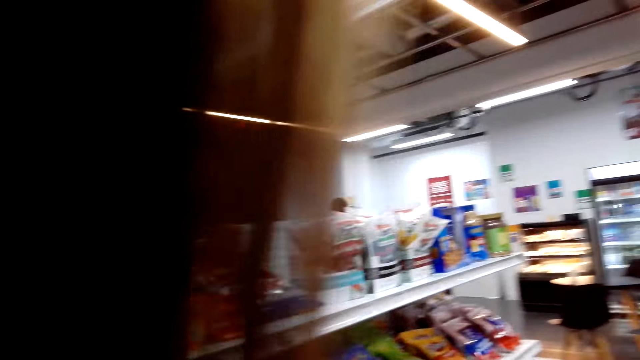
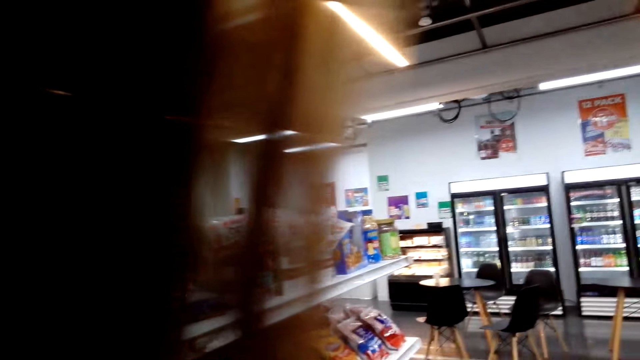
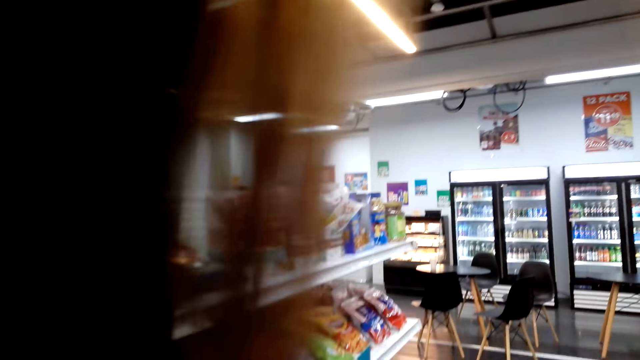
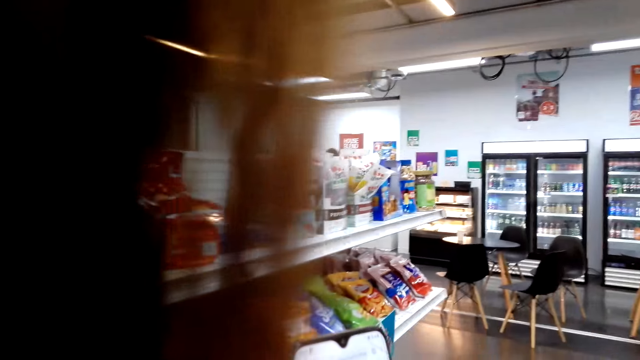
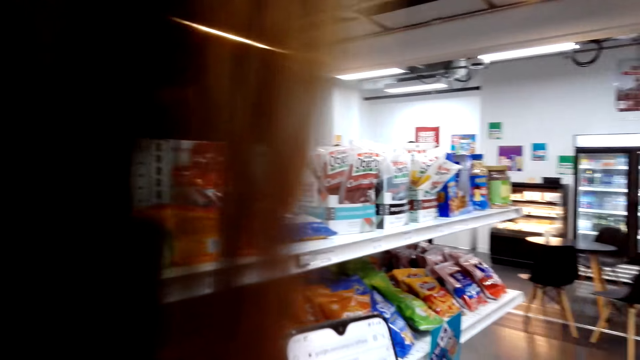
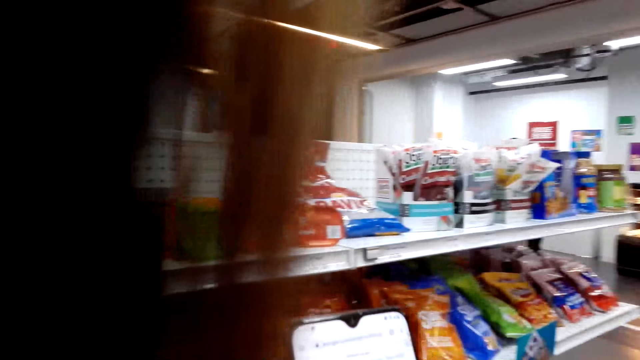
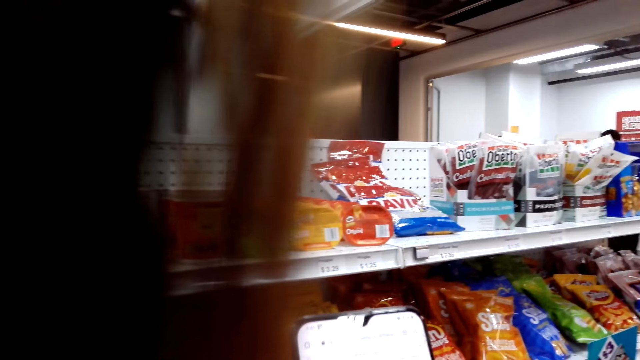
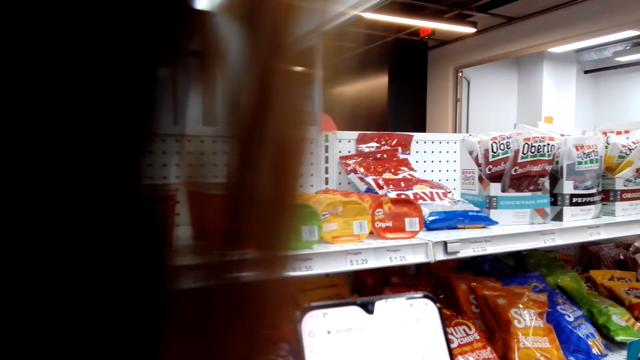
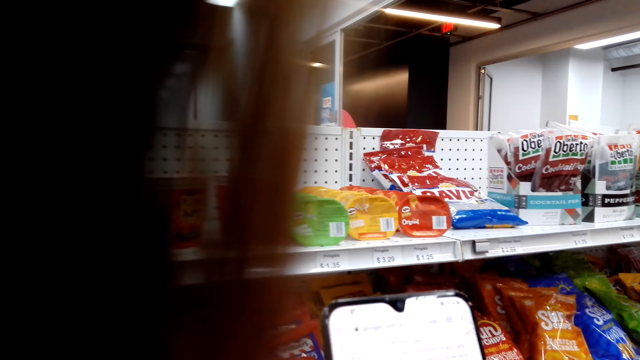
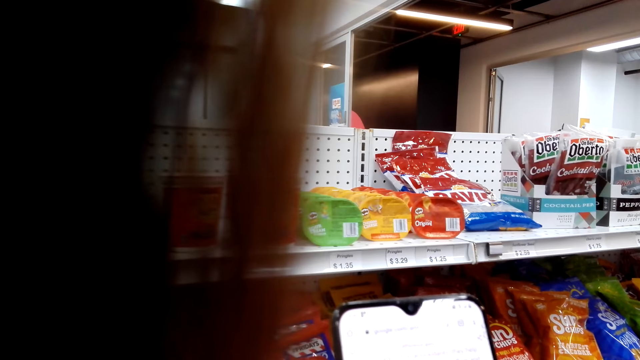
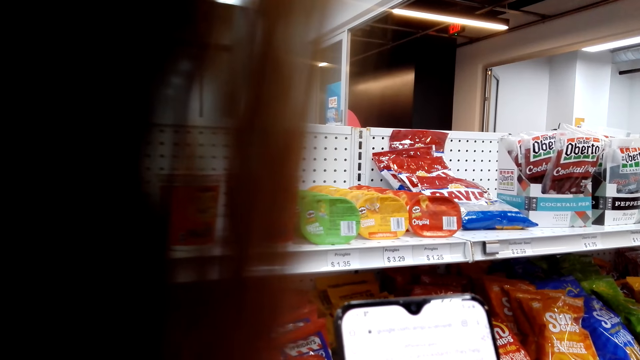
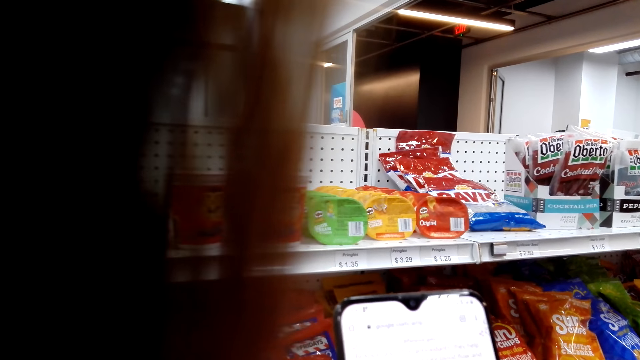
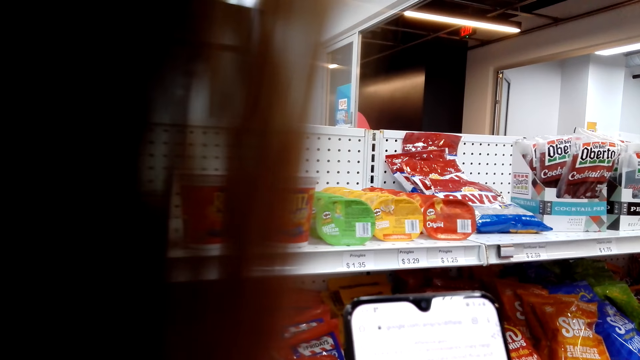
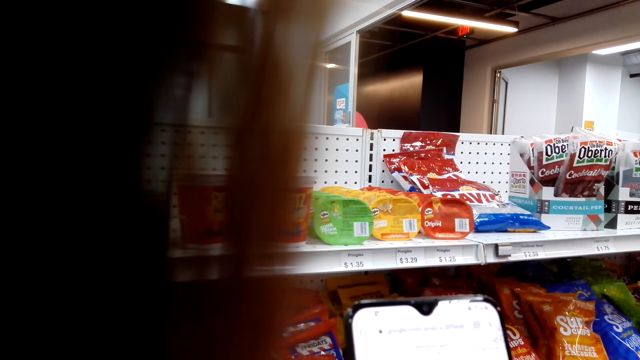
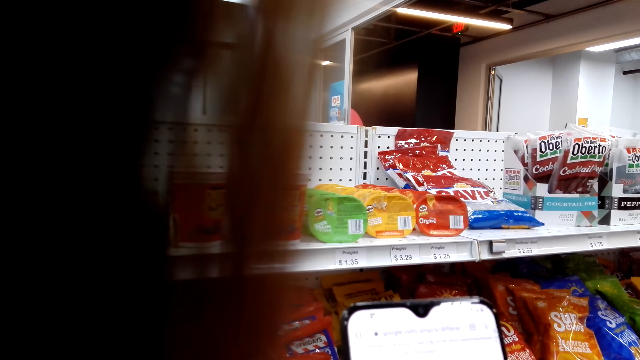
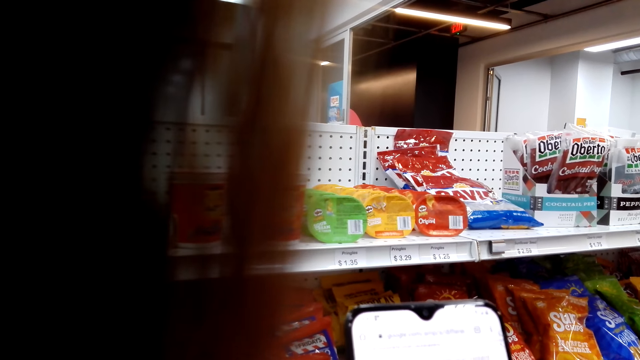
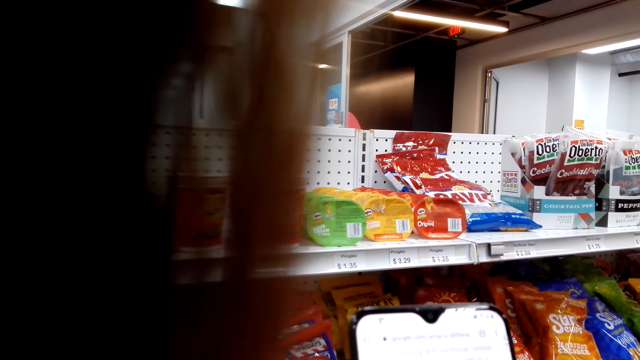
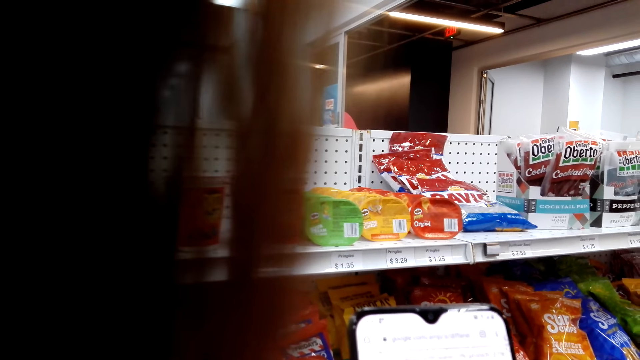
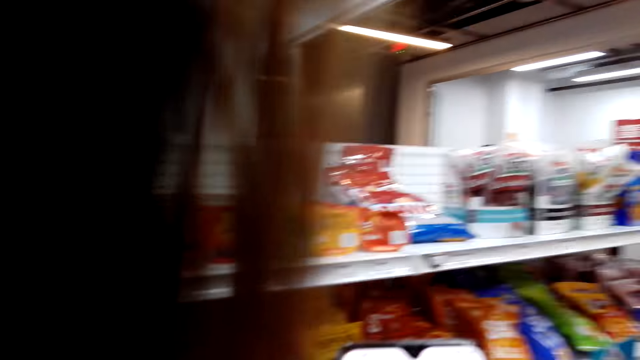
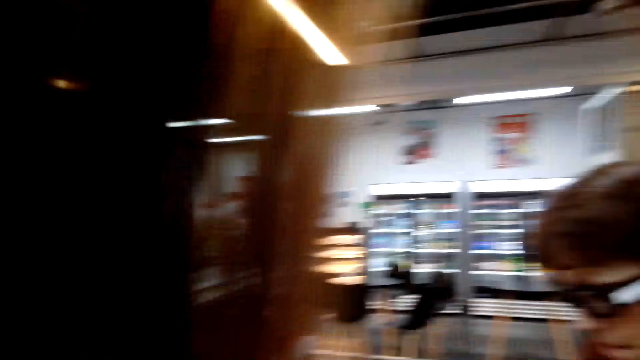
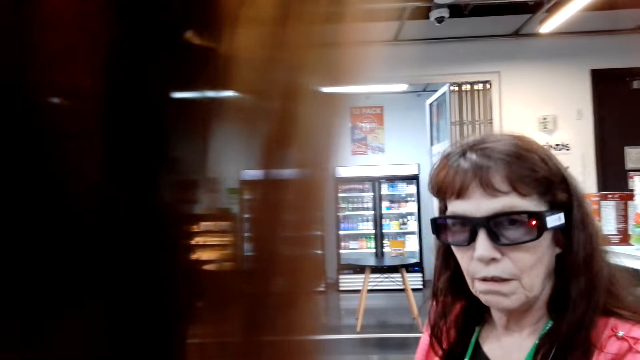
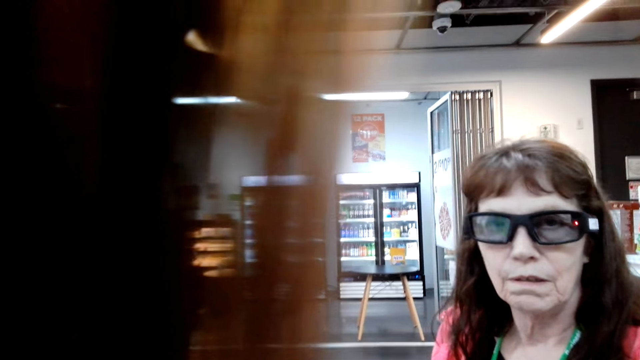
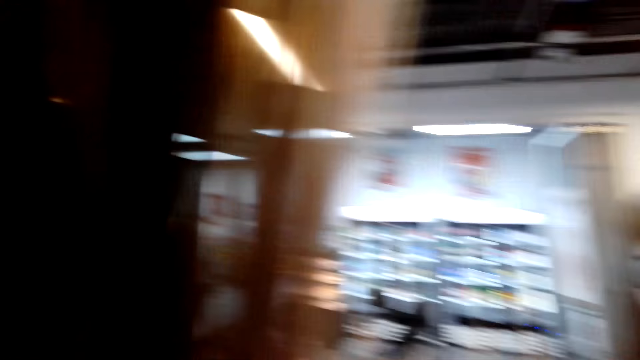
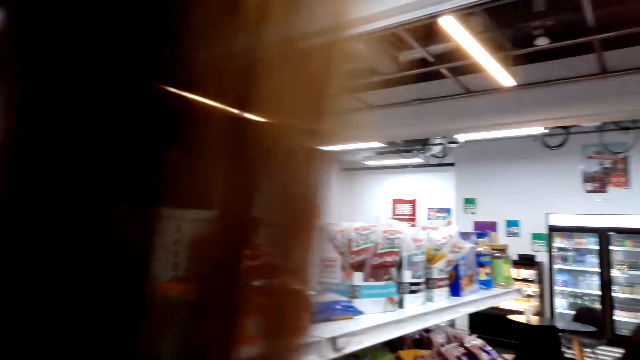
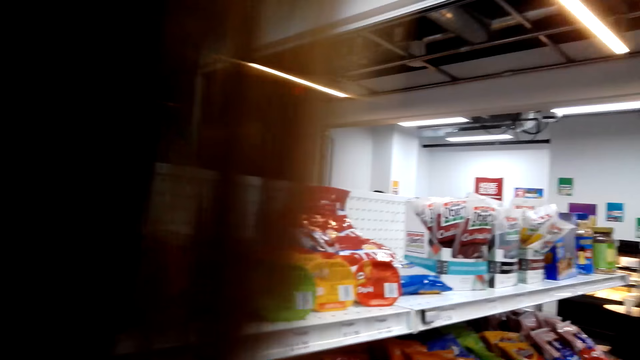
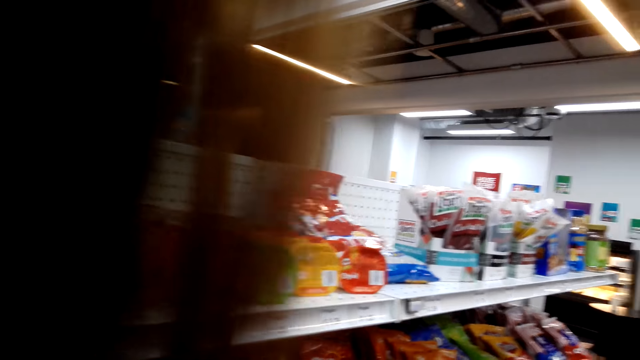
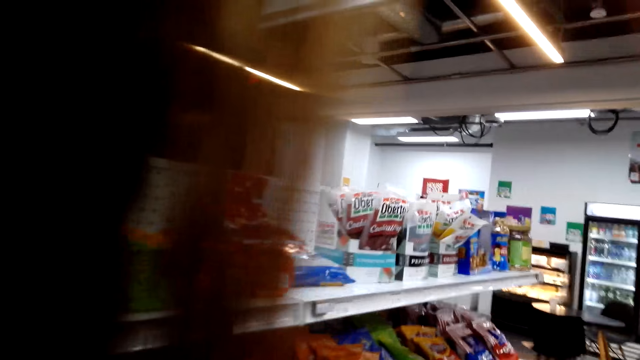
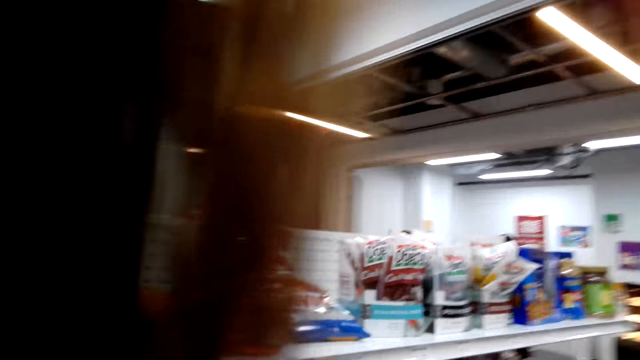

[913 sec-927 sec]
The camera wearer operates her phone. A person converses with a female. The camera wearer looks around.

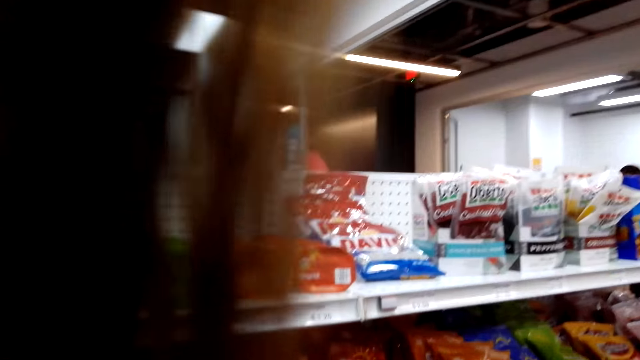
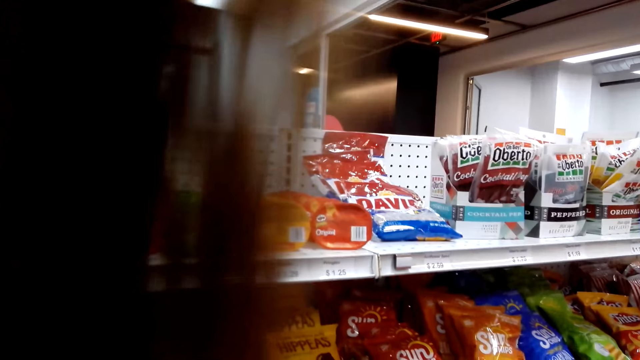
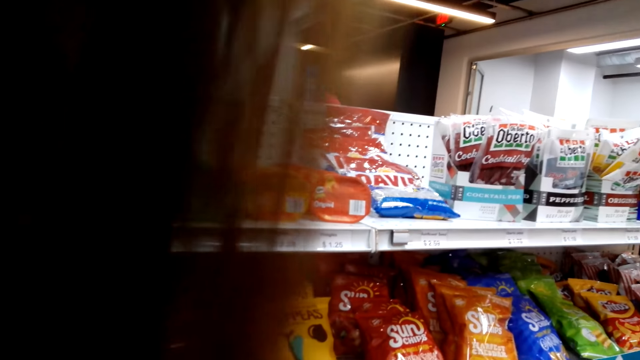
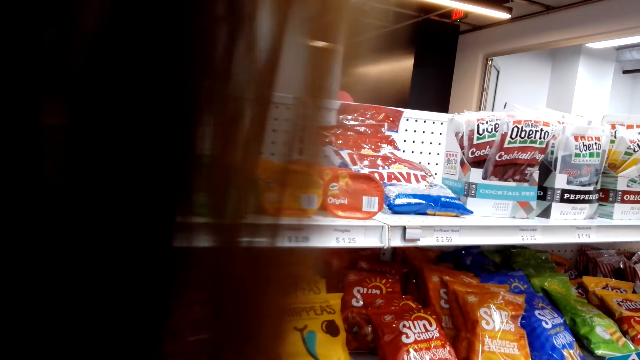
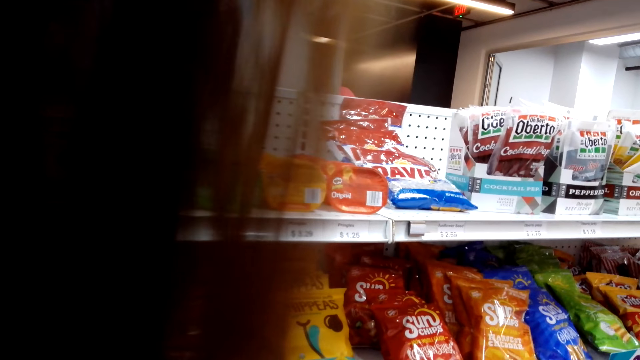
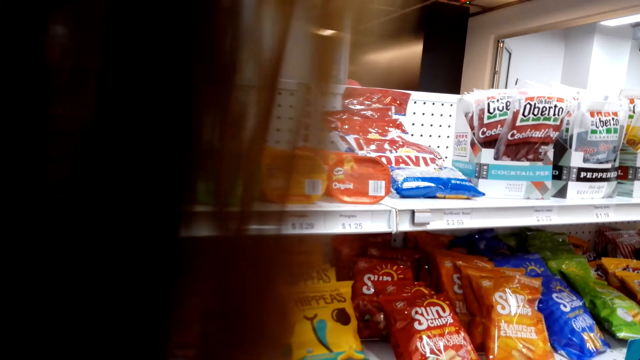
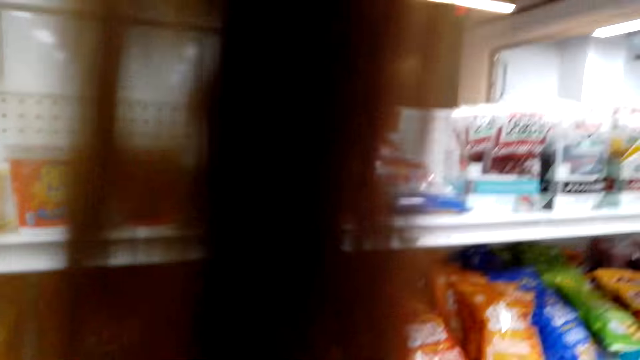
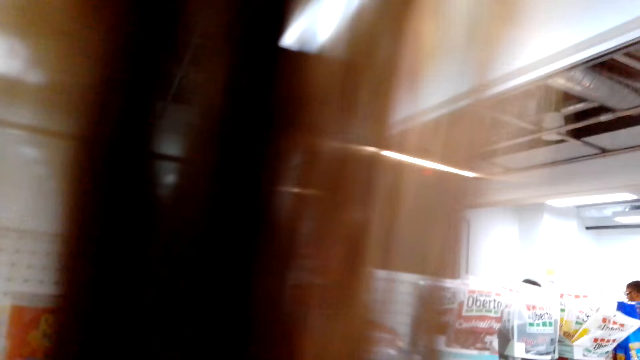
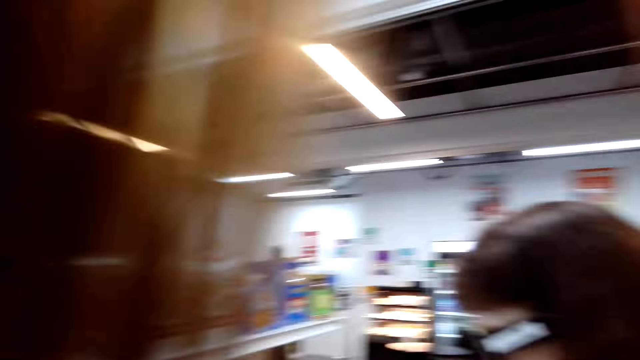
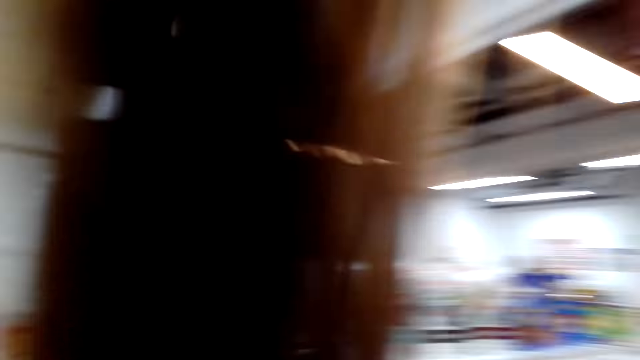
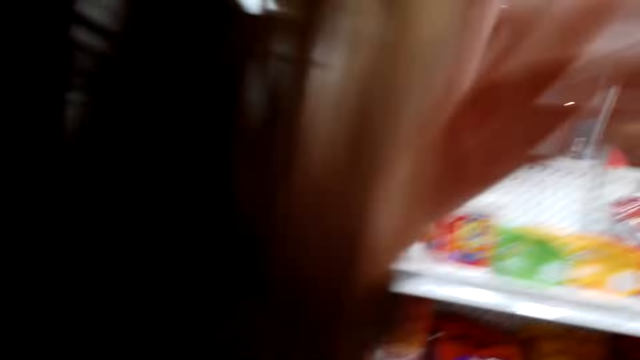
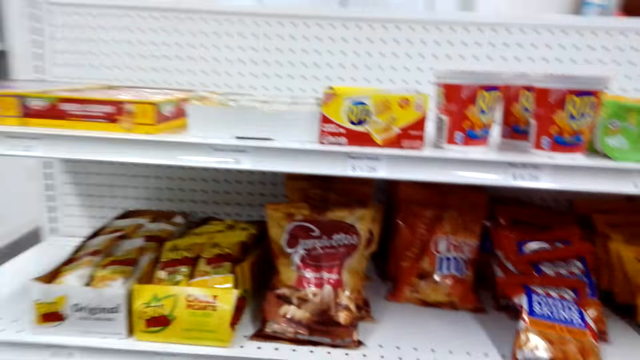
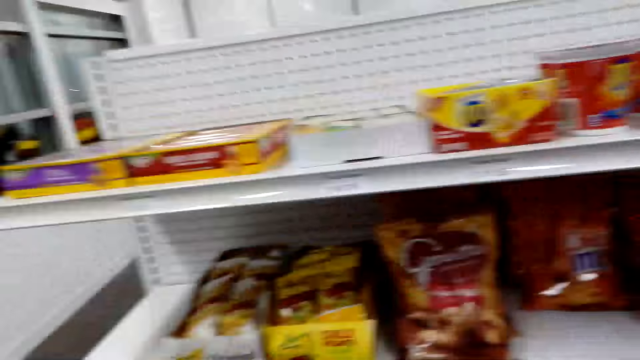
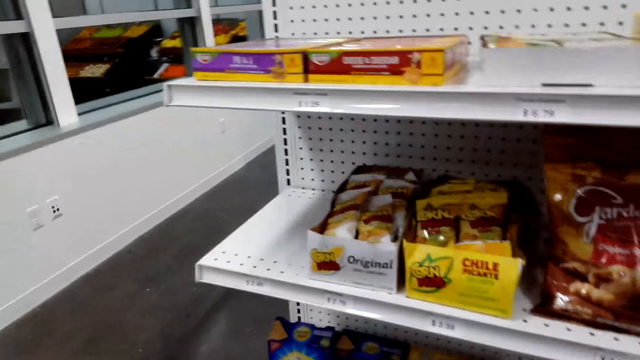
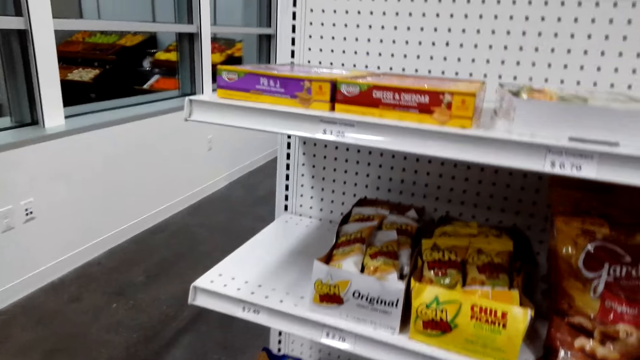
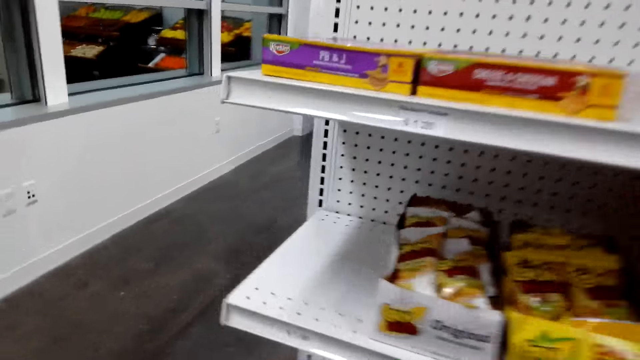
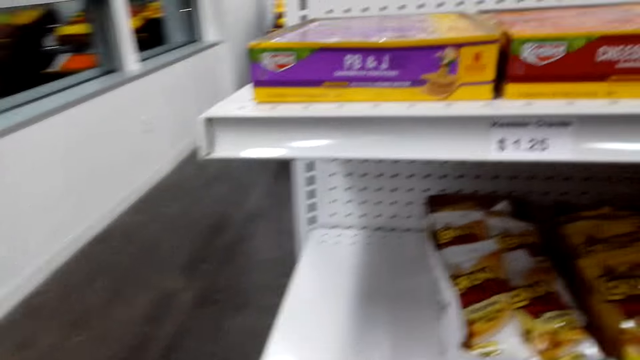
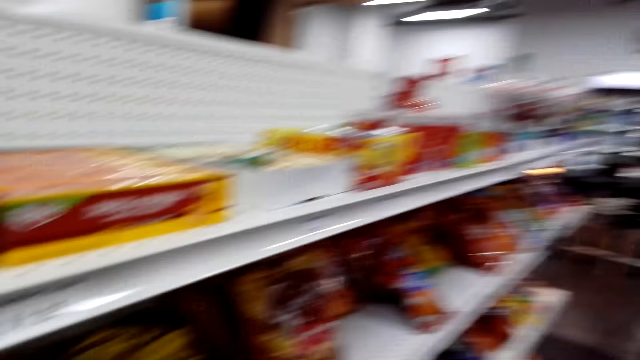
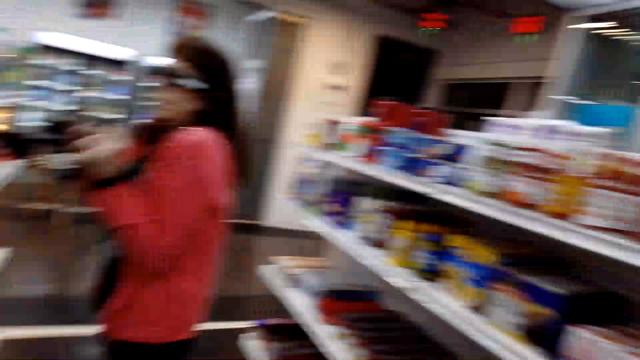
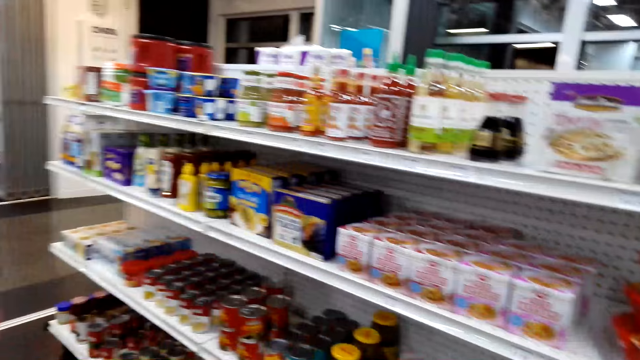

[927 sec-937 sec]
The camera wearer looks around the supermarket.
